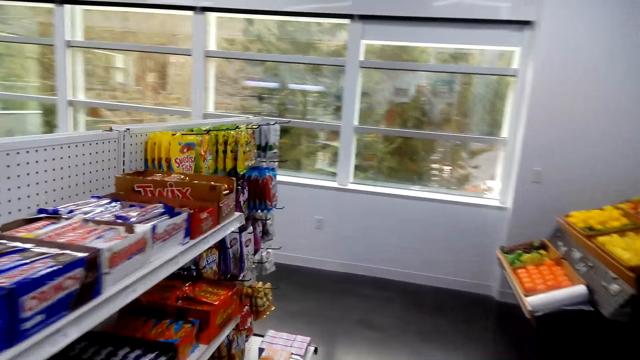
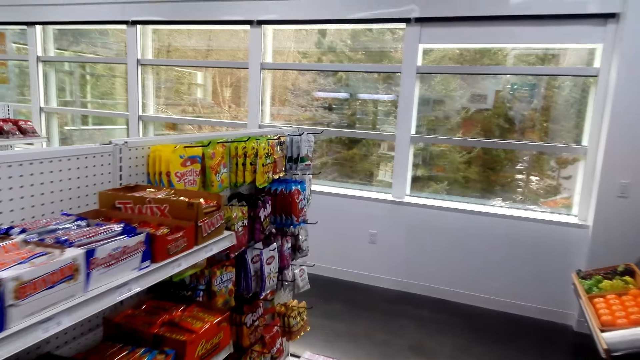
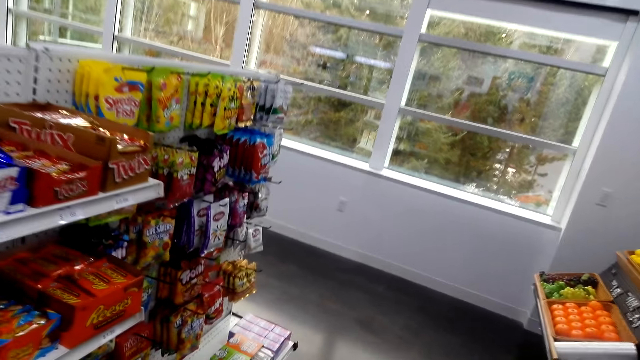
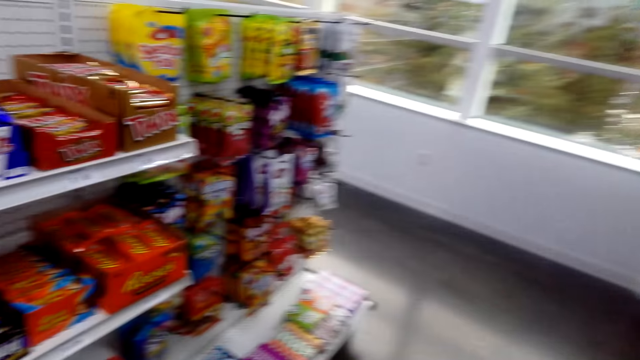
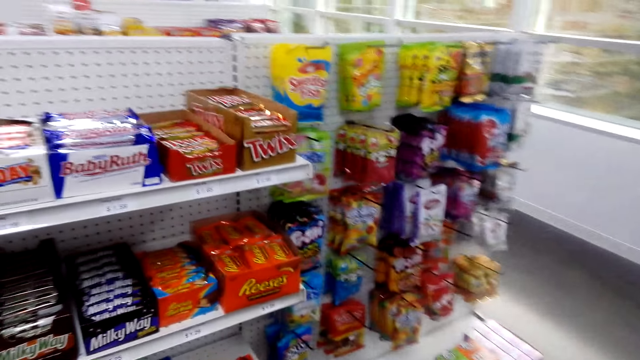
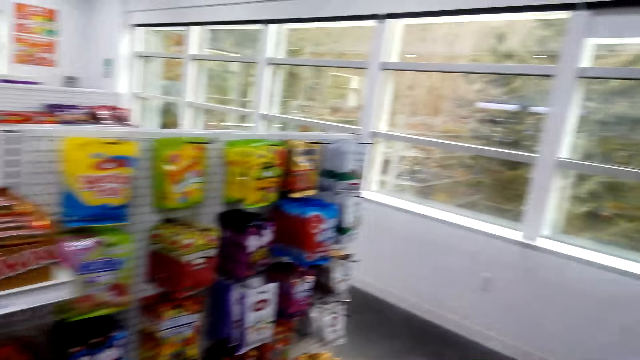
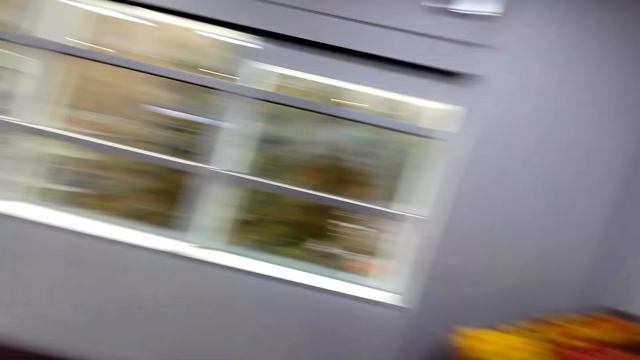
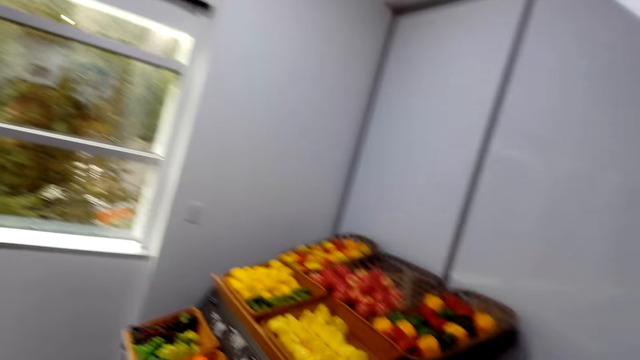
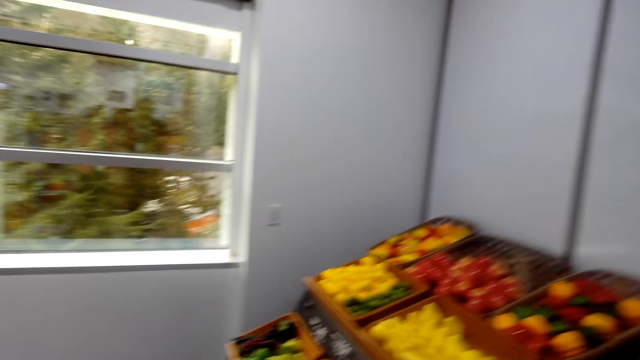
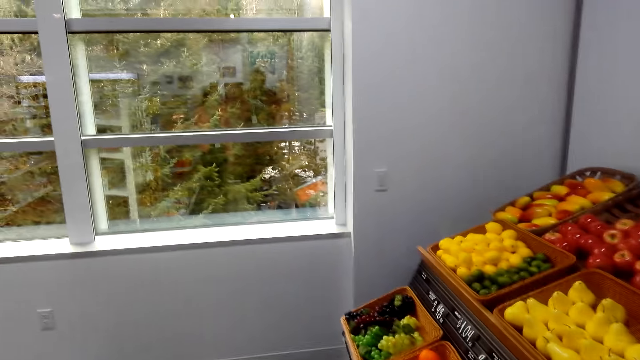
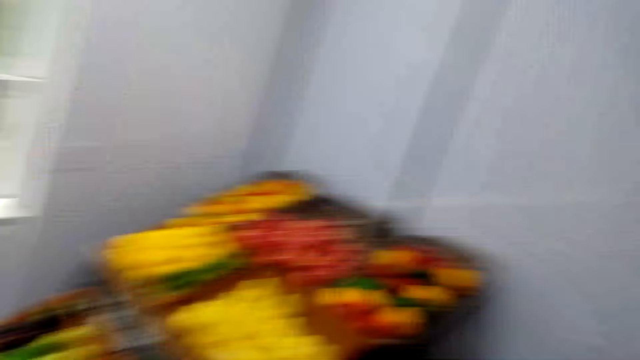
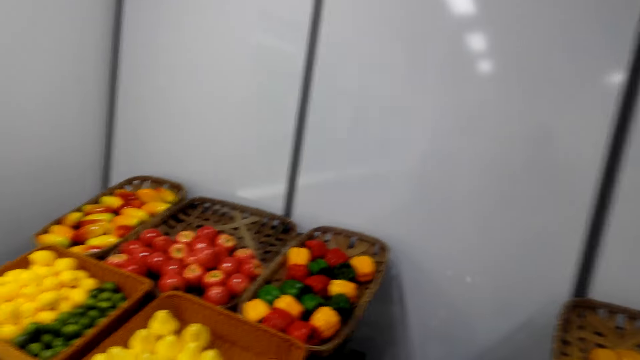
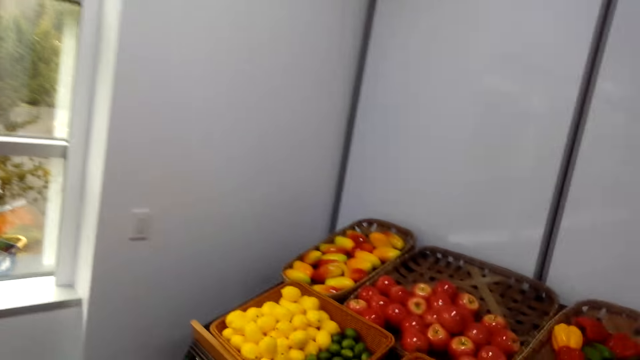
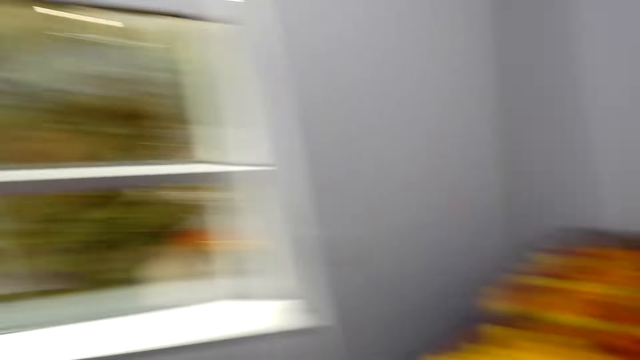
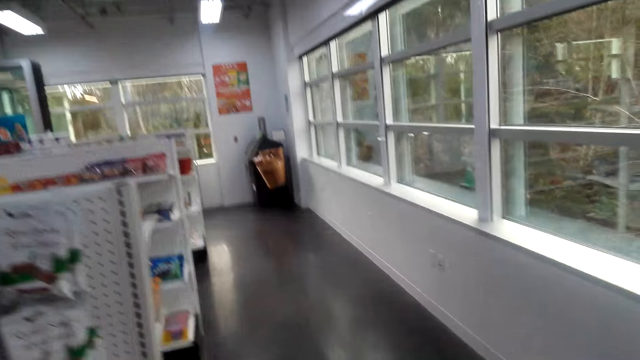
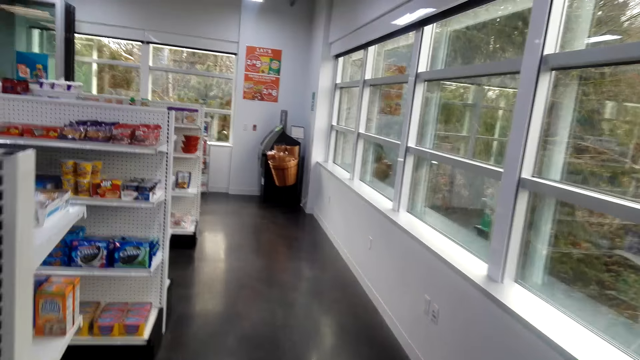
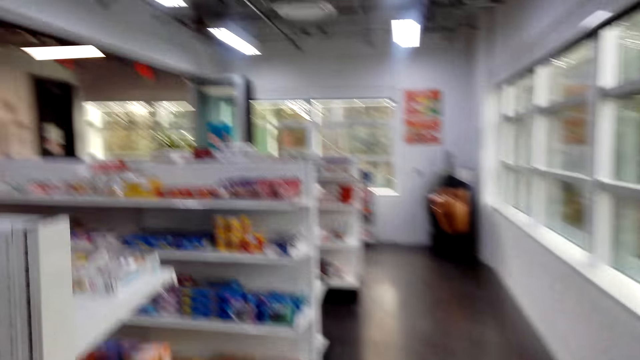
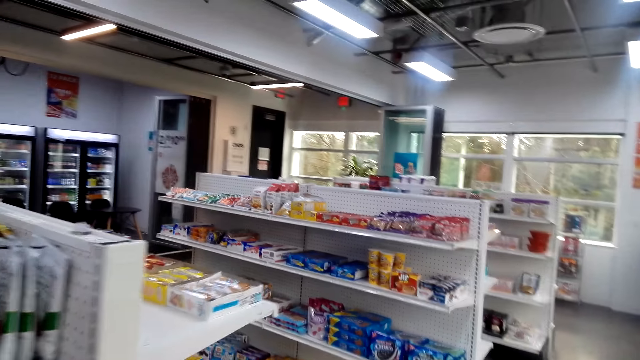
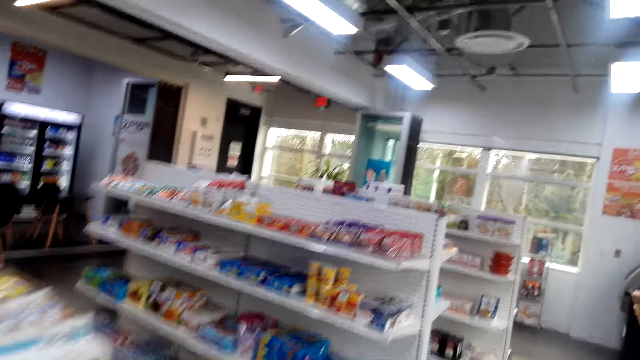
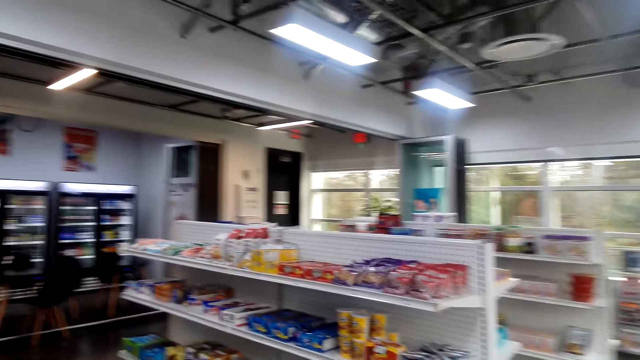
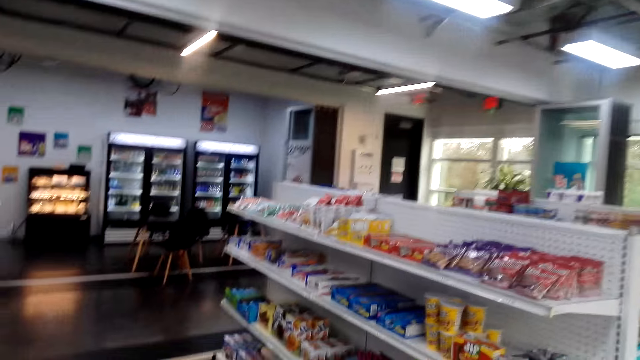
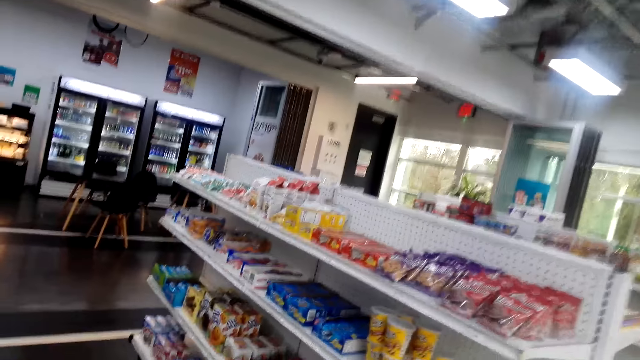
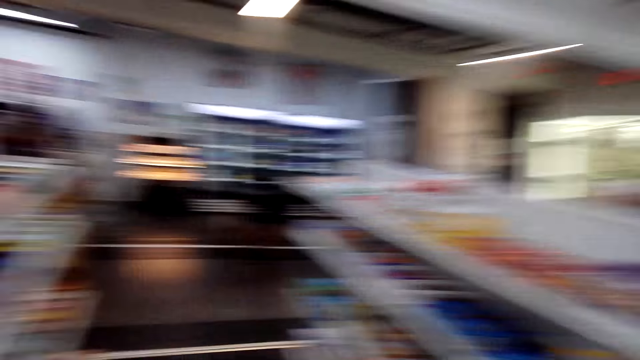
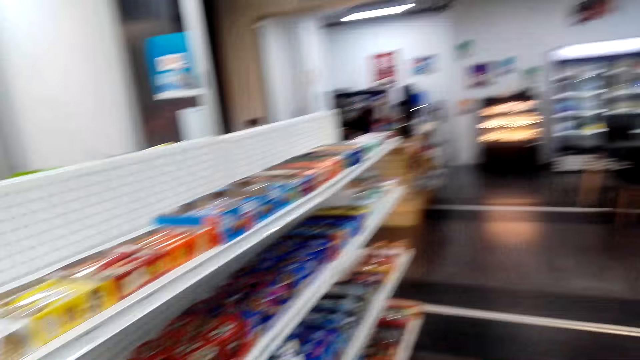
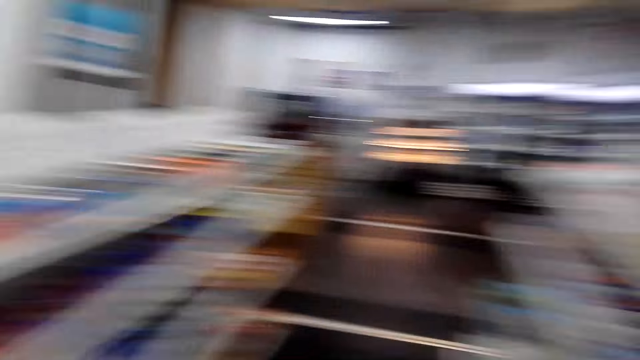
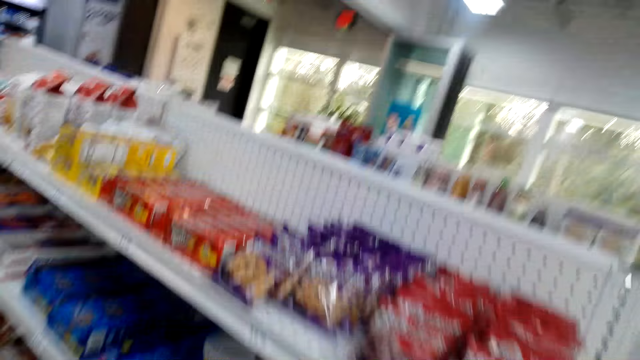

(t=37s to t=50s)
The camera wearer looks at the shelves. A woman talks to the camera wearer. The camera wearer looks at fruits. They converse to the woman. They walk in the store. The woman laughs. The camera wearer talks with the woman.

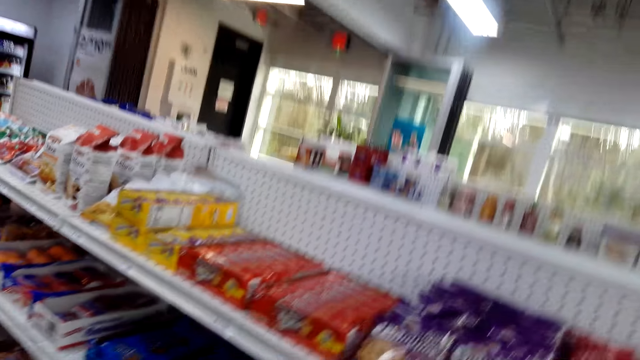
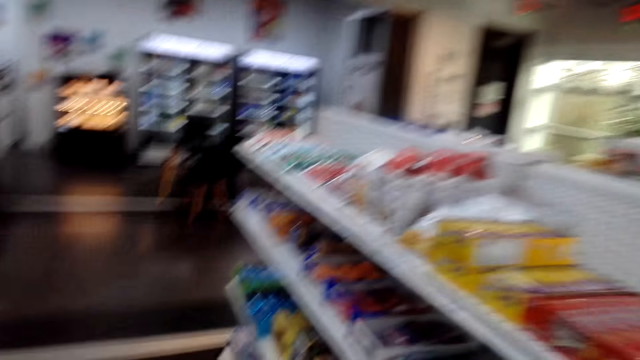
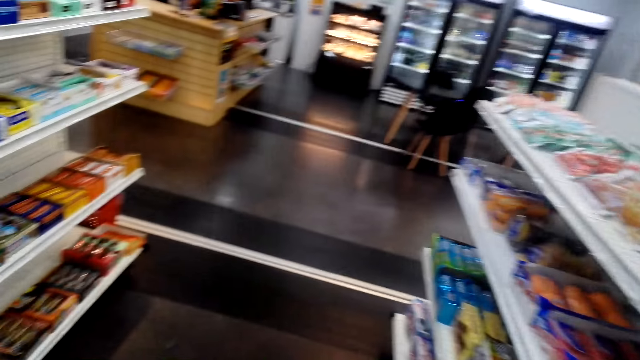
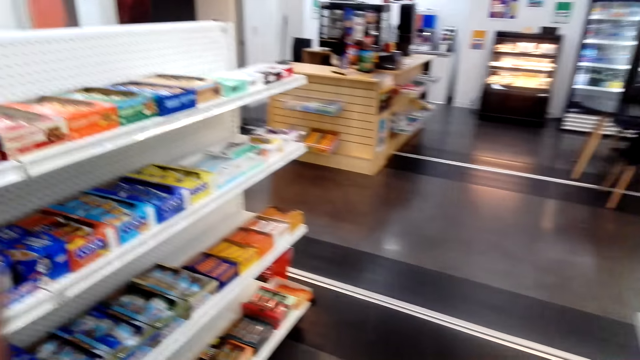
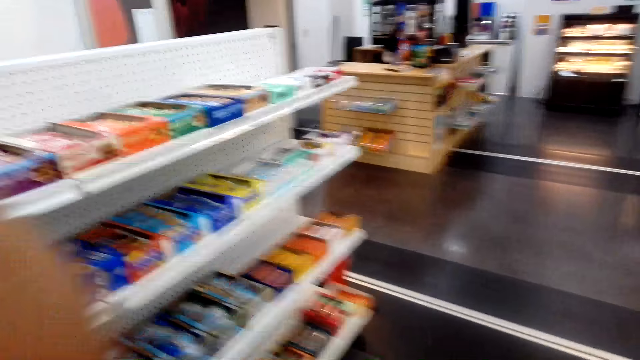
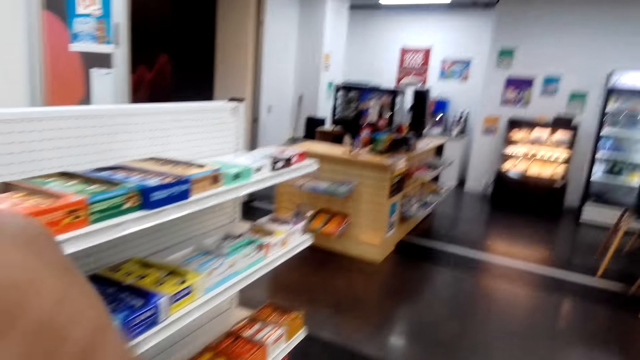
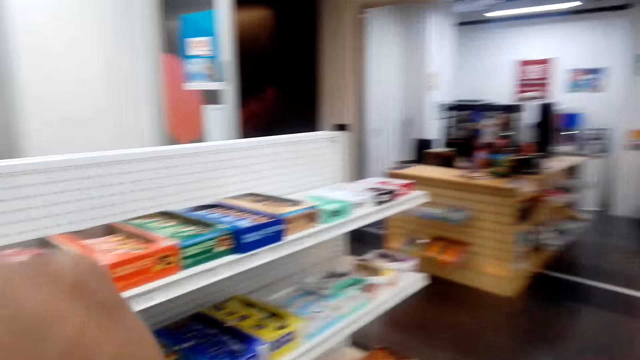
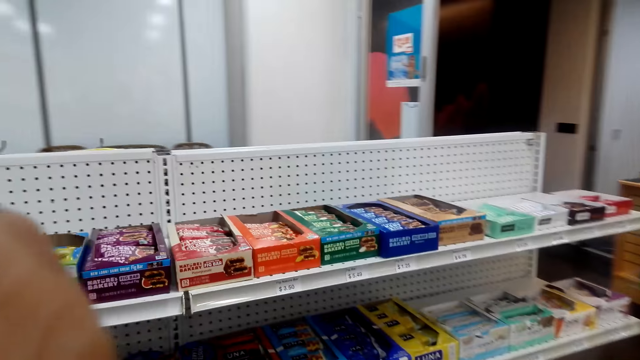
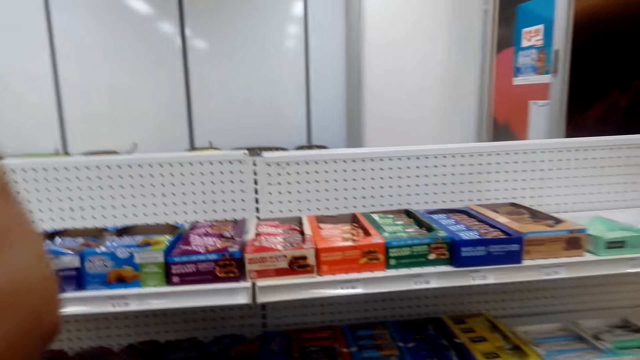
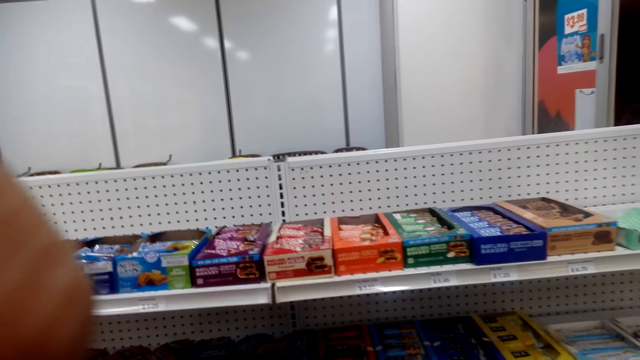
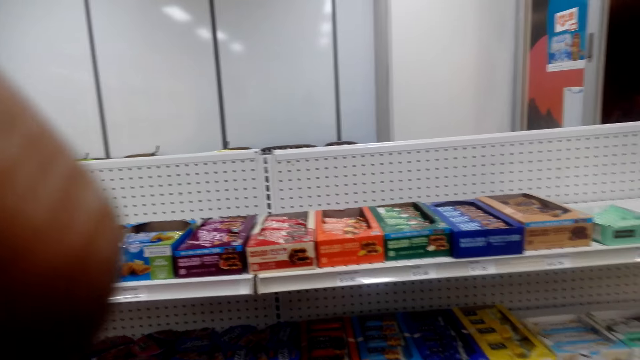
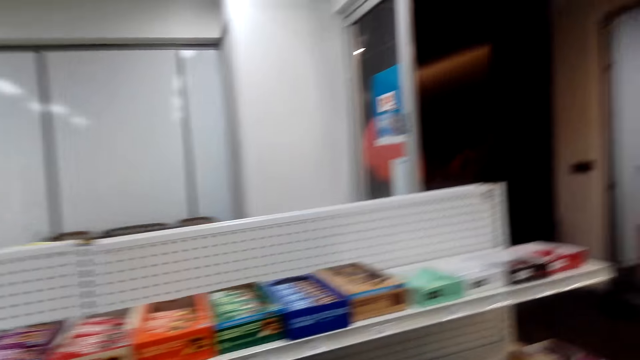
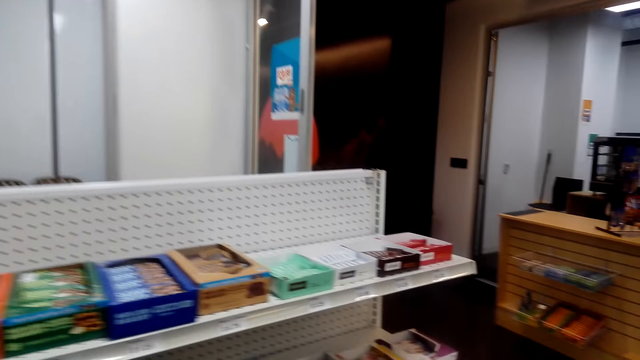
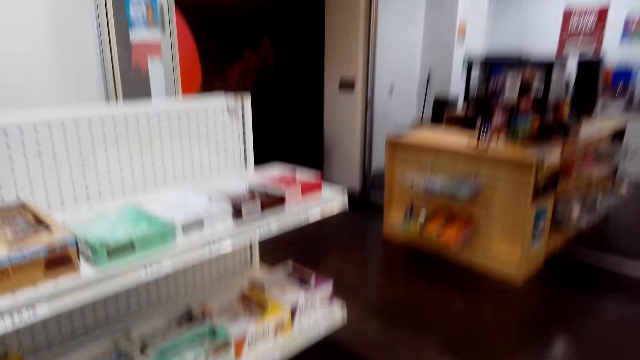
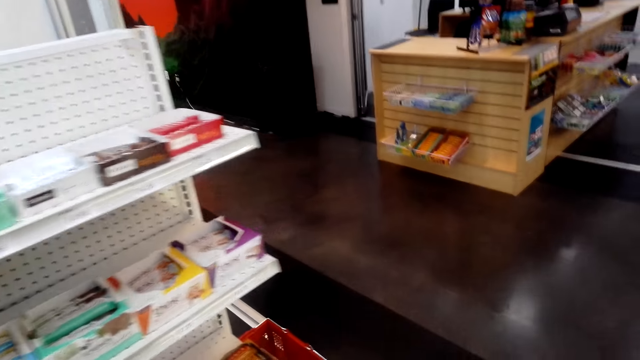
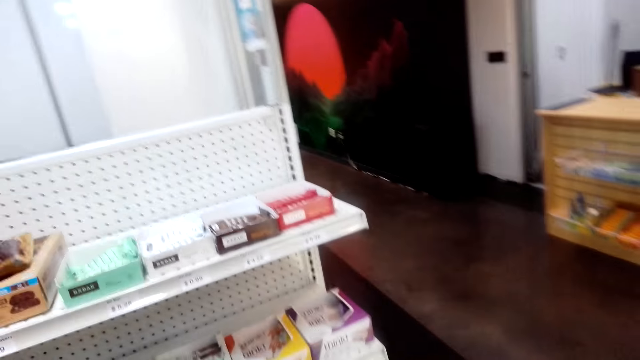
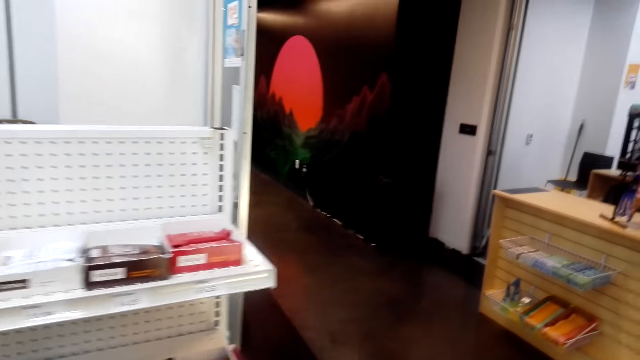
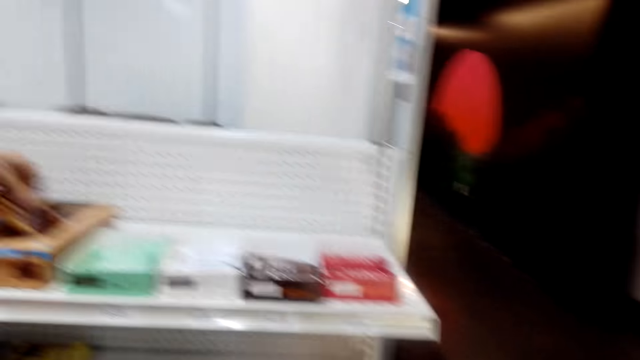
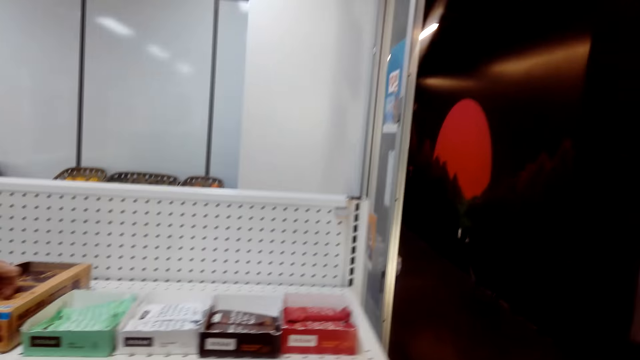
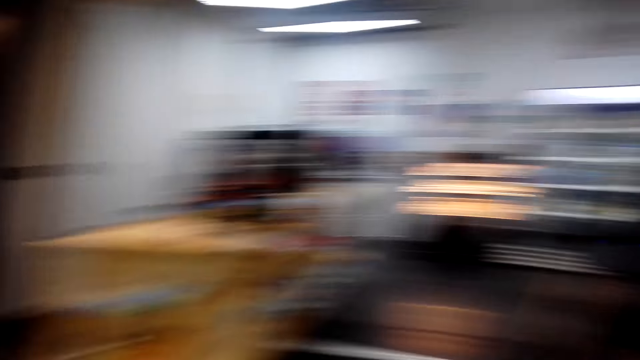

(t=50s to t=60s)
The camera wearer looks at the shelves. A woman converses to the camera wearer. The camera wearer moves a hand on his face. He talks with the woman. The woman responds to the camera wearer. The woman laughs. The woman touches sachets.
